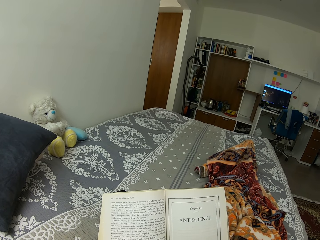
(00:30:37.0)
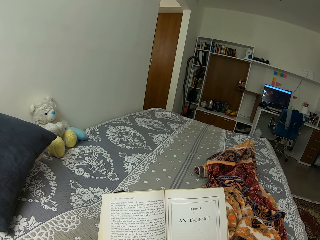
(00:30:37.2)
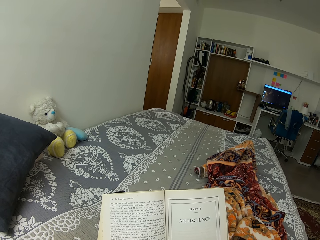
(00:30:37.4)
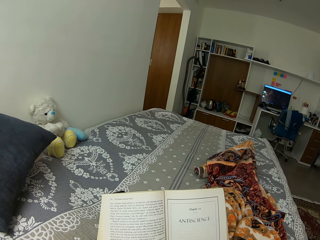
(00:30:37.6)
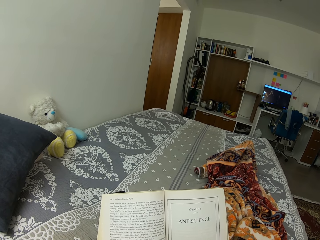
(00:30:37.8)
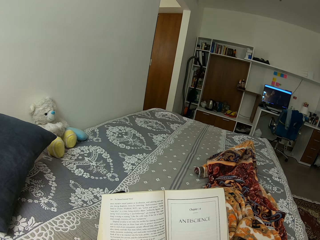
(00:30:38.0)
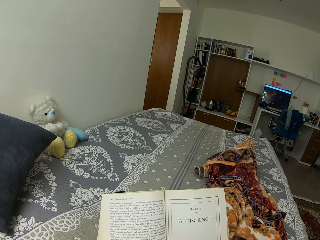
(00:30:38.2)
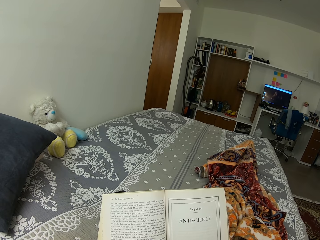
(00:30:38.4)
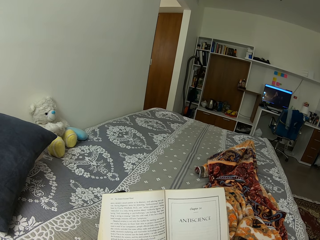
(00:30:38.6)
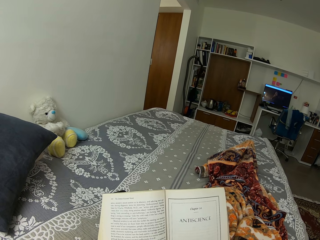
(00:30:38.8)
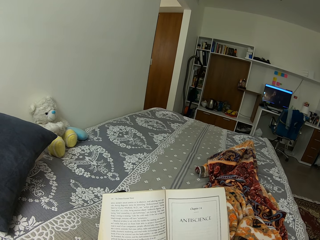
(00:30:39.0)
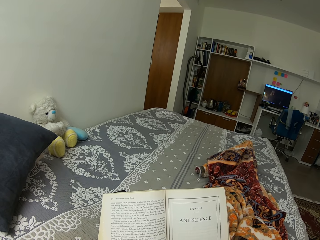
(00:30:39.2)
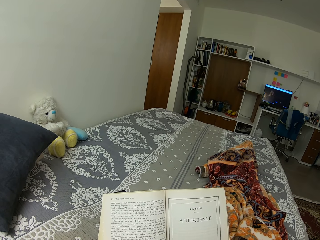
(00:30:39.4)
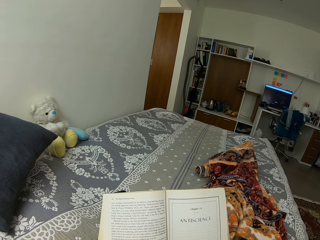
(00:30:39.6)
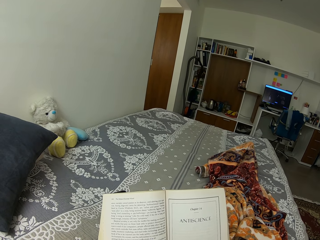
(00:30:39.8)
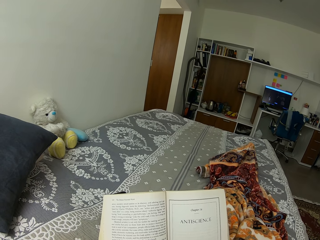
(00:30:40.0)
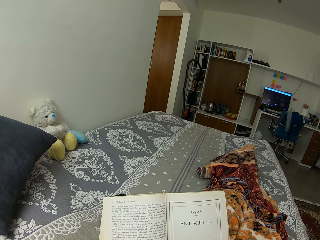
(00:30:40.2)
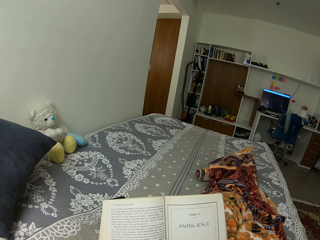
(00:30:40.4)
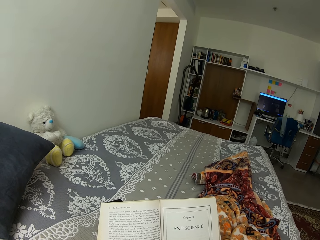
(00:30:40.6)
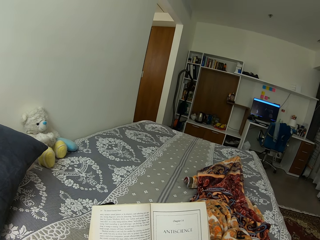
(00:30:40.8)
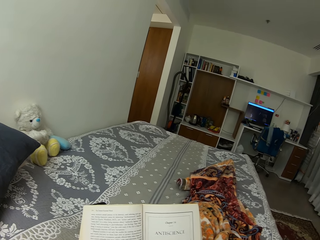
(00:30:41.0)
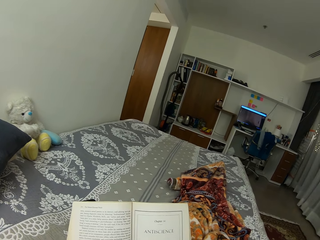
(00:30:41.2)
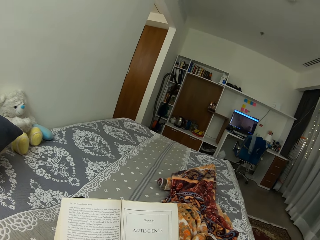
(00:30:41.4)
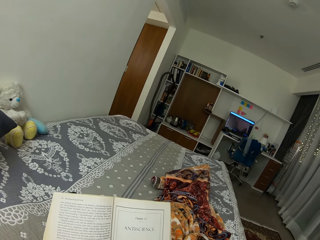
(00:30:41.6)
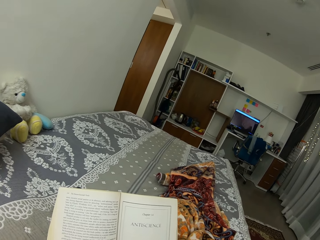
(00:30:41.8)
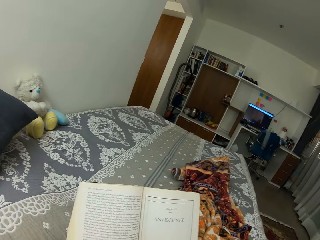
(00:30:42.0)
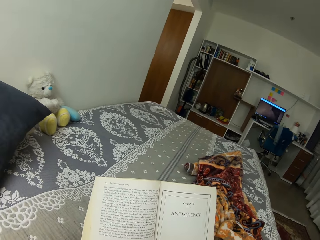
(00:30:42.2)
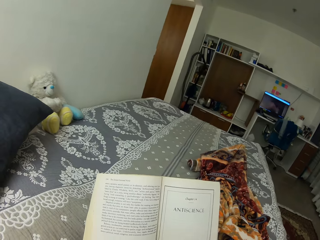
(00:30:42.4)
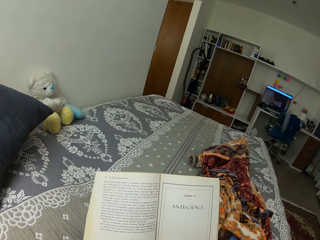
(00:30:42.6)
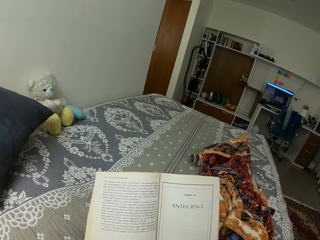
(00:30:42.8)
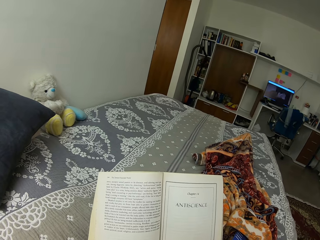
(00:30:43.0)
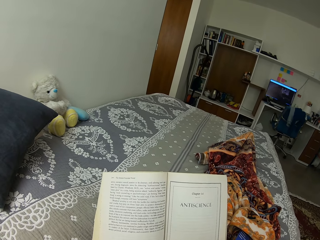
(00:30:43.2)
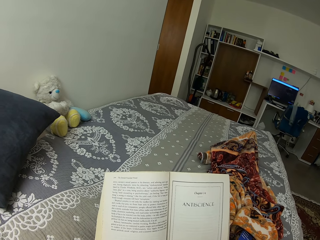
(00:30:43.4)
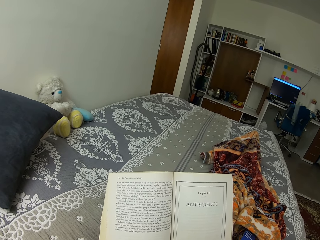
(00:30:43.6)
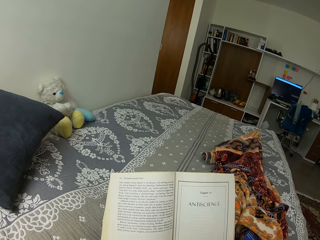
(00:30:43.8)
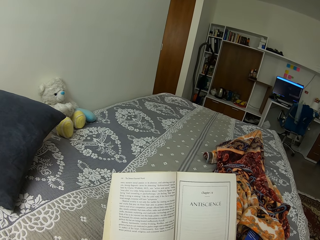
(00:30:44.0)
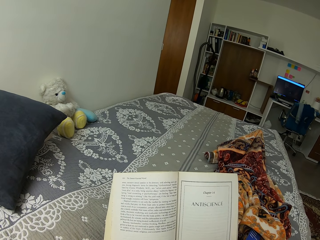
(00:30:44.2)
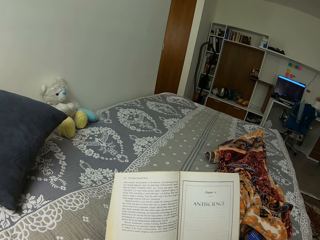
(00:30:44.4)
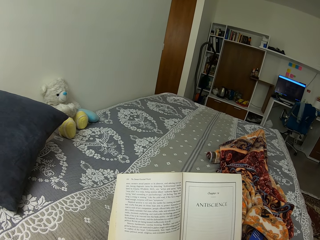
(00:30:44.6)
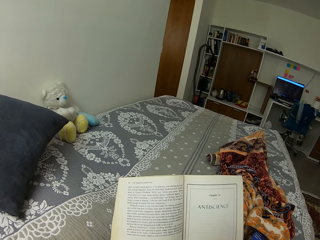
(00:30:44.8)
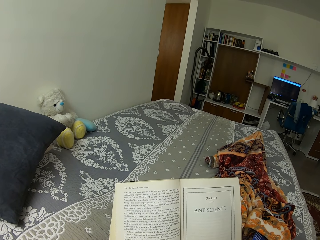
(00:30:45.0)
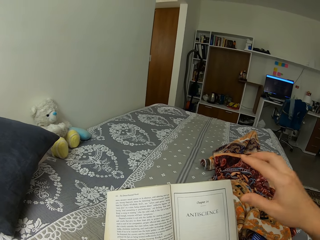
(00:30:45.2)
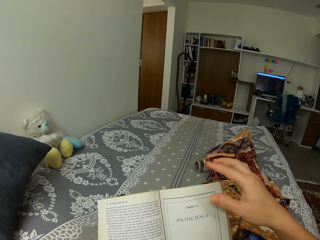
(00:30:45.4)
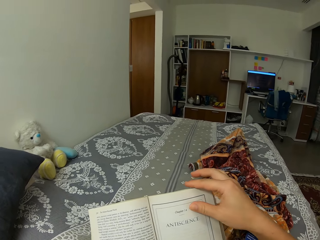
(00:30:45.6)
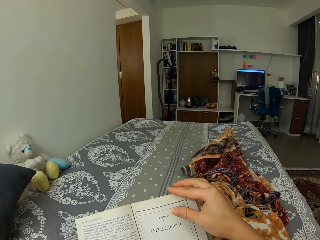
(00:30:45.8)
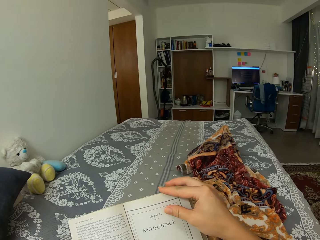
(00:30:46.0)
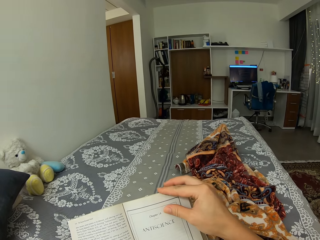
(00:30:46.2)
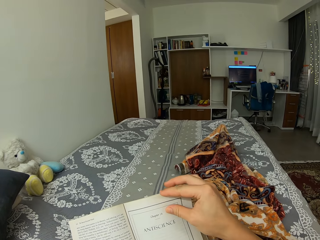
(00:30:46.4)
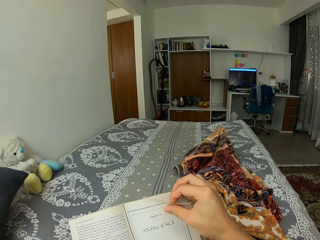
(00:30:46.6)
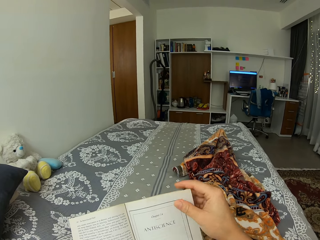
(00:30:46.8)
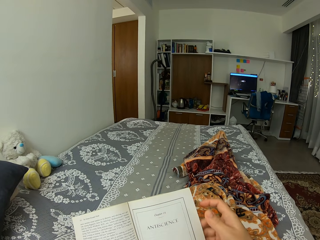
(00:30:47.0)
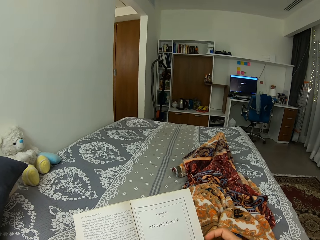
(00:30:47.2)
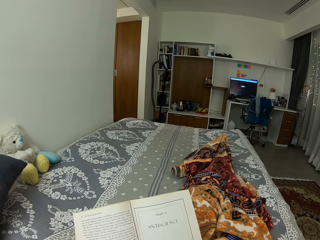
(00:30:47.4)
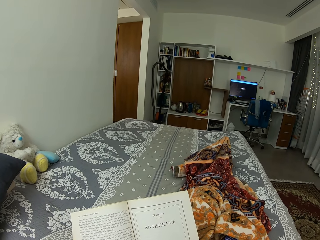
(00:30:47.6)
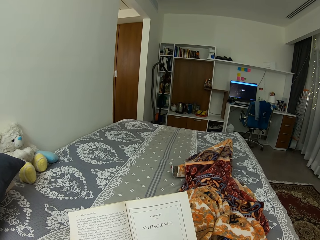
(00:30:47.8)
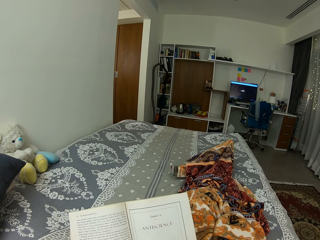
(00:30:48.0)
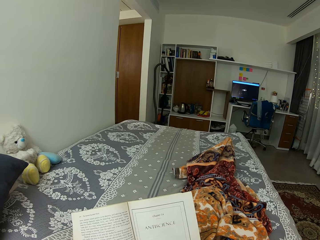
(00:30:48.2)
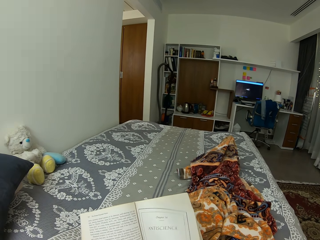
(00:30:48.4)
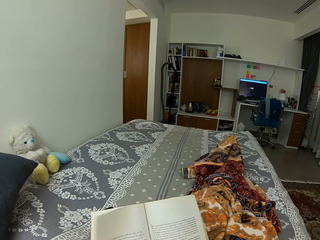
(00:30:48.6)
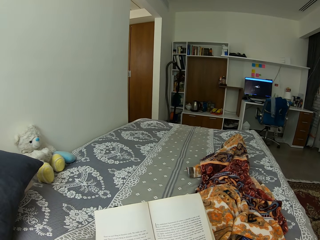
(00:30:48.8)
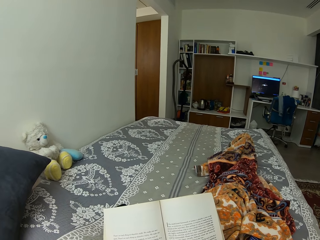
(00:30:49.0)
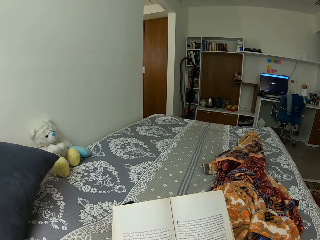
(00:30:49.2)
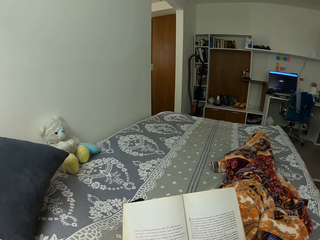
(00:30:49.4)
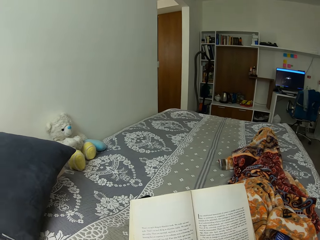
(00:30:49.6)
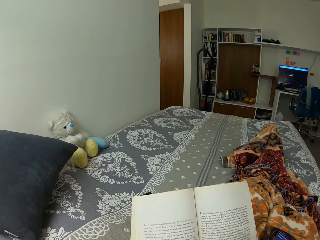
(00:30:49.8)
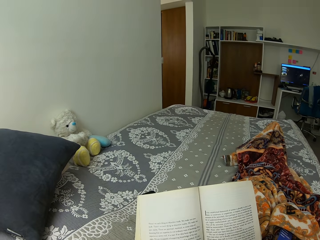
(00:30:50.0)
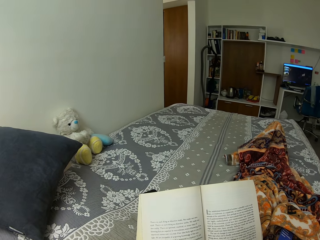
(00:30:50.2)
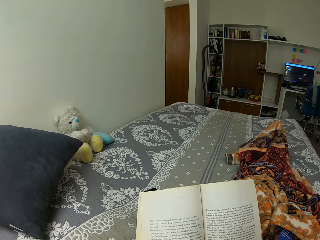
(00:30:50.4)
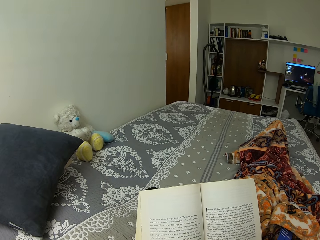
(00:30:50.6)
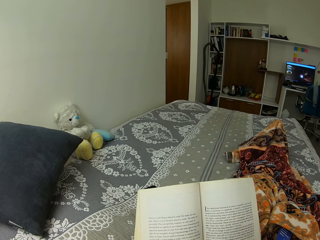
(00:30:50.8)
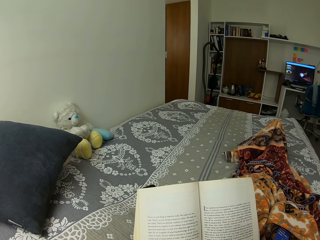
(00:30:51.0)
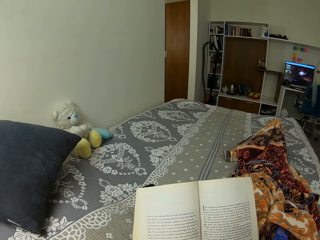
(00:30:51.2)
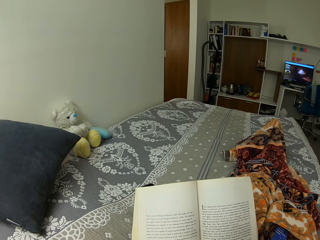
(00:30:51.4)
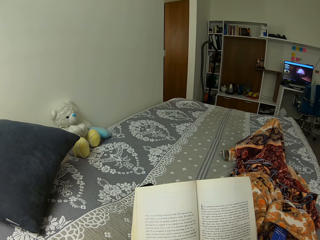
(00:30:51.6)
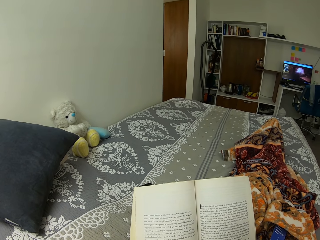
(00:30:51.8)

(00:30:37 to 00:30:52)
The camera wearer opens the book page with their right hand. They read the book.

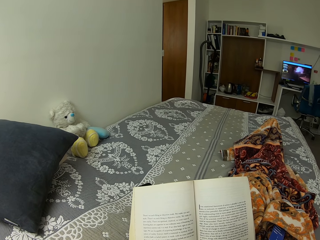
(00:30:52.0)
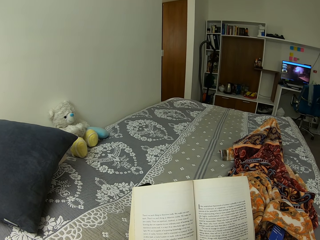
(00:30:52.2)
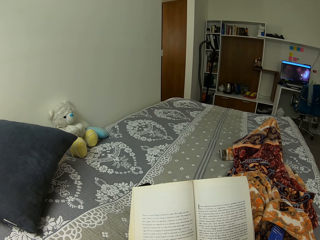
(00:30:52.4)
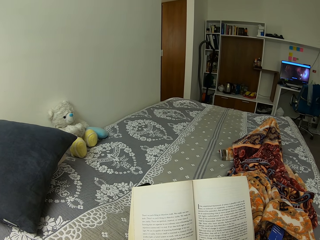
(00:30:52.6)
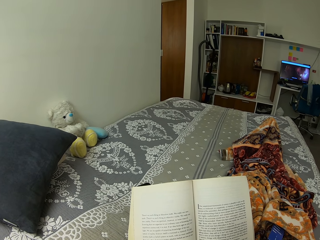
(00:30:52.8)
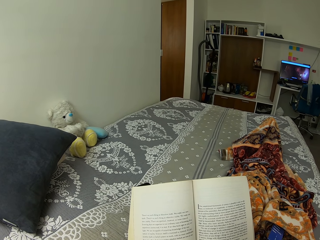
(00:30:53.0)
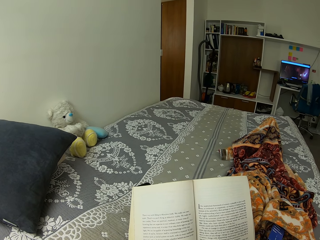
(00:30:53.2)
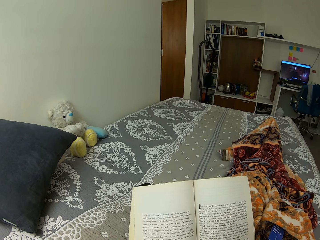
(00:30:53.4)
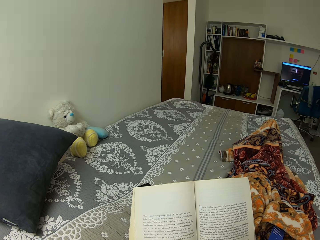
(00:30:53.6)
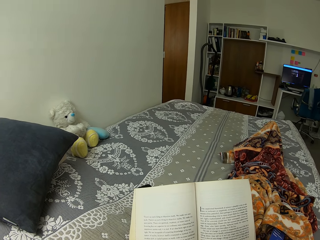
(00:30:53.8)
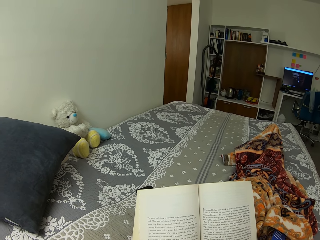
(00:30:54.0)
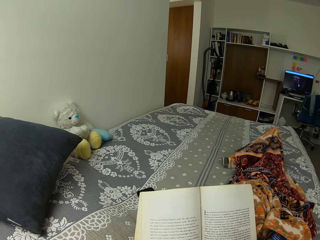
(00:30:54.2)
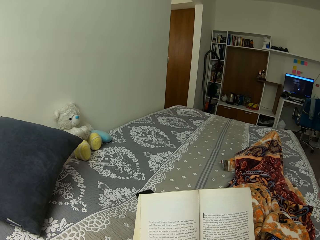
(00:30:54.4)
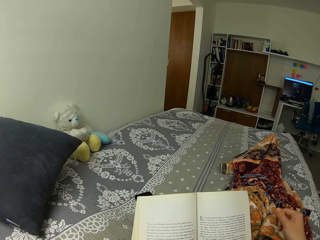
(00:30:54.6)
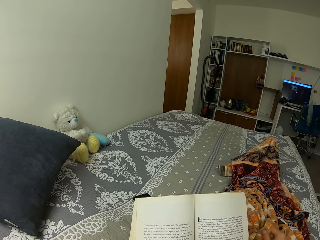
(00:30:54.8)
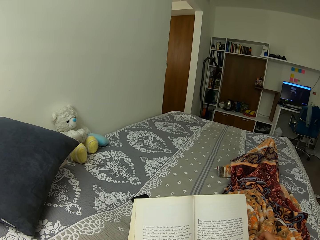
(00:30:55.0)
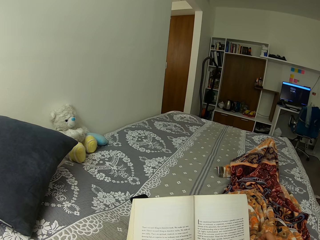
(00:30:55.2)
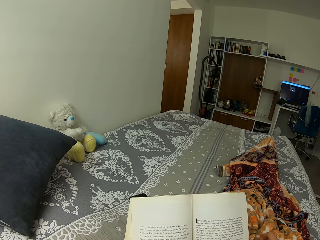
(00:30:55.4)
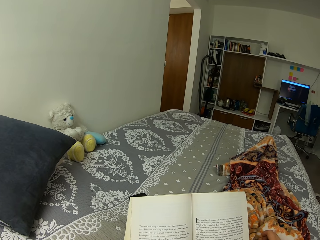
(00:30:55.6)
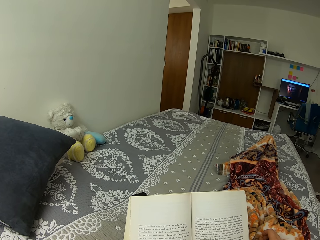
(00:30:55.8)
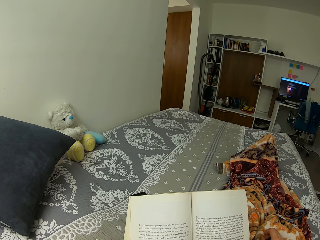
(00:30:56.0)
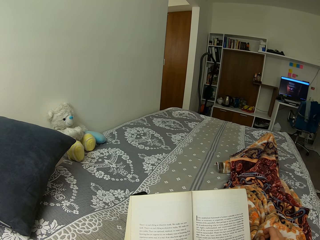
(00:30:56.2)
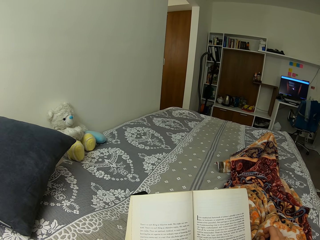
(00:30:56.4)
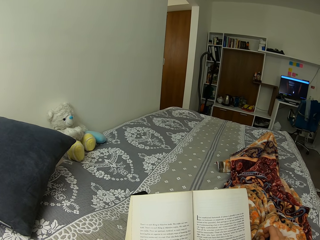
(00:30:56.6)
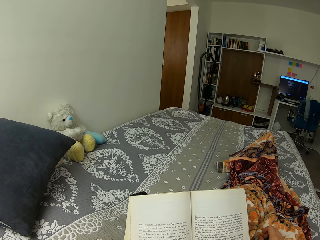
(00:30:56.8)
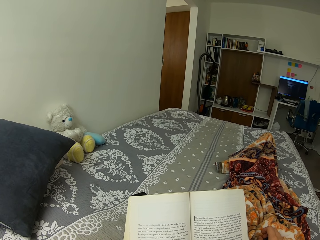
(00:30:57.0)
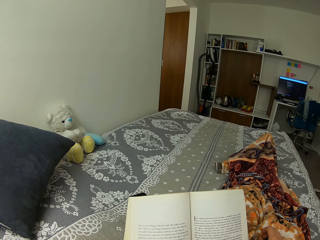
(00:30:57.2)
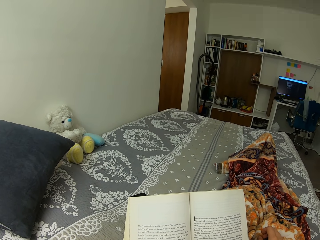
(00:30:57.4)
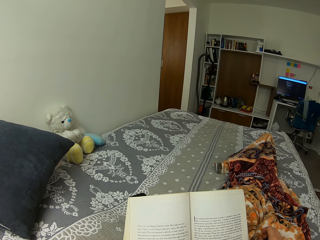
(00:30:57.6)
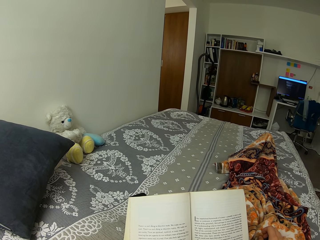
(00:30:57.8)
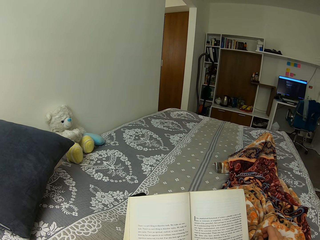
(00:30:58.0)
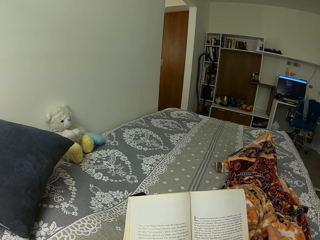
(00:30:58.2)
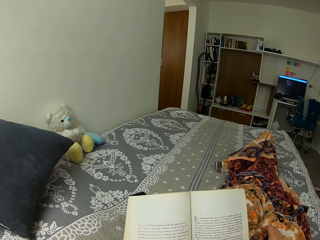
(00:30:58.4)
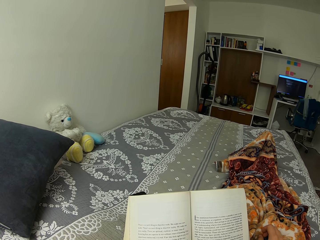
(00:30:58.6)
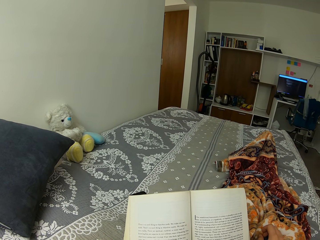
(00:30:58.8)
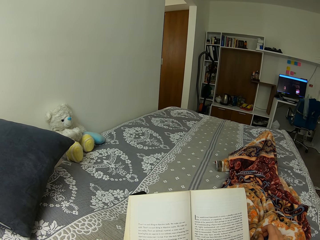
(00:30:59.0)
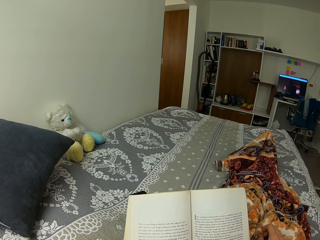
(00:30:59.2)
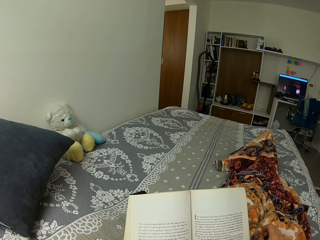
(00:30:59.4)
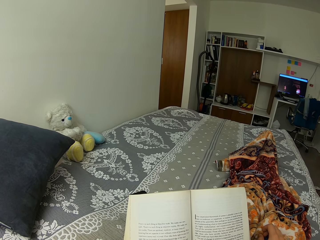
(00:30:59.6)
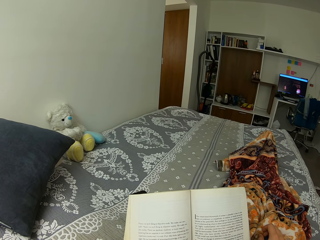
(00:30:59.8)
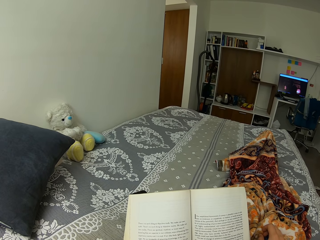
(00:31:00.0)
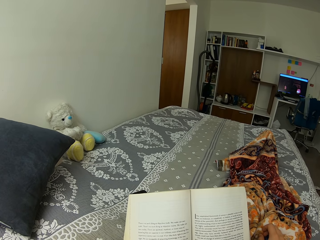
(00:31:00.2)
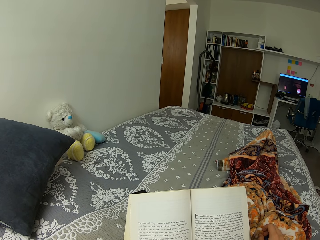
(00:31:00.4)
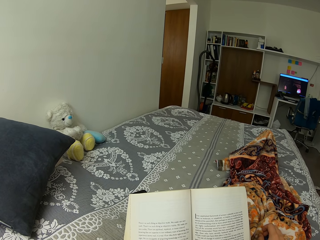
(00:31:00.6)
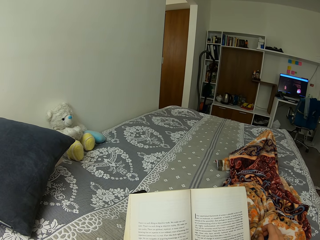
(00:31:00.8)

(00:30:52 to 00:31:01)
The camera wearer drops their right hand. They read the book.
